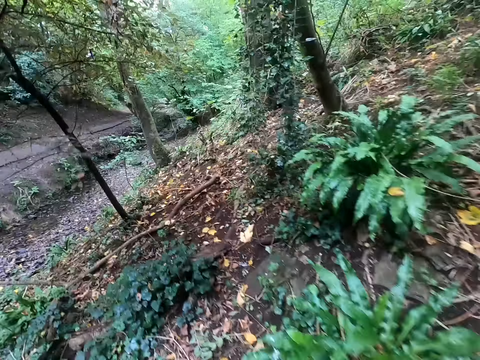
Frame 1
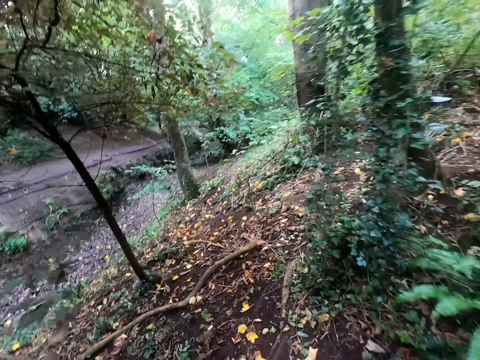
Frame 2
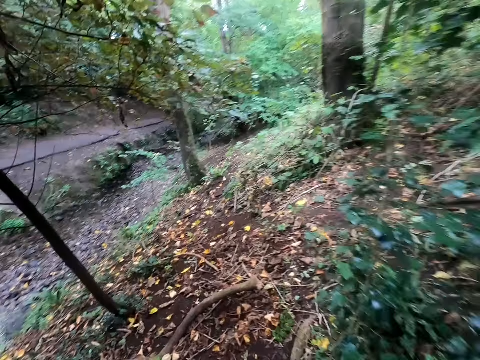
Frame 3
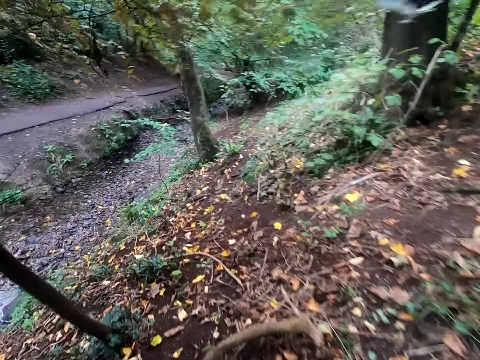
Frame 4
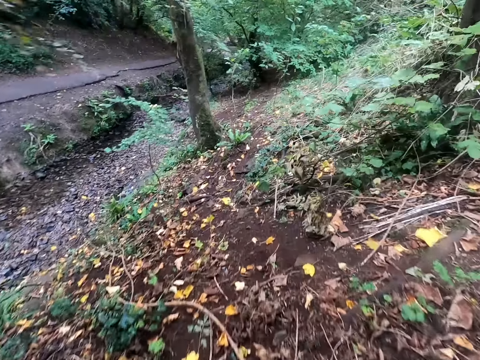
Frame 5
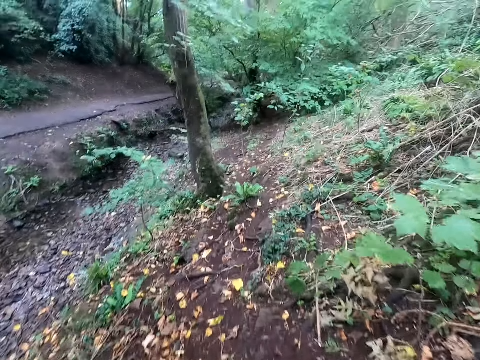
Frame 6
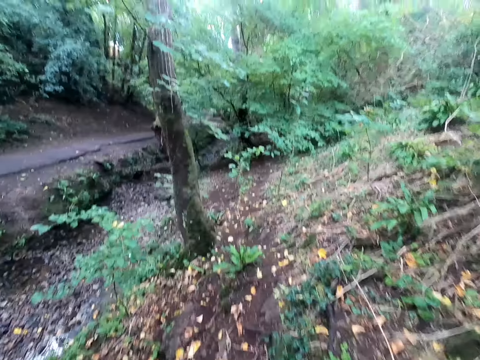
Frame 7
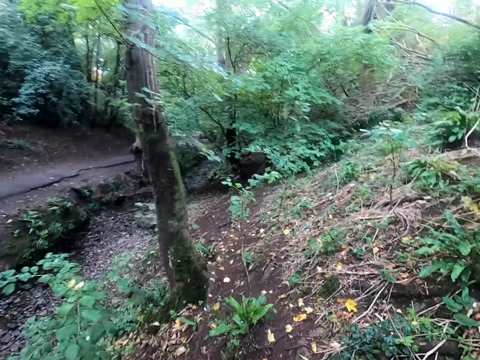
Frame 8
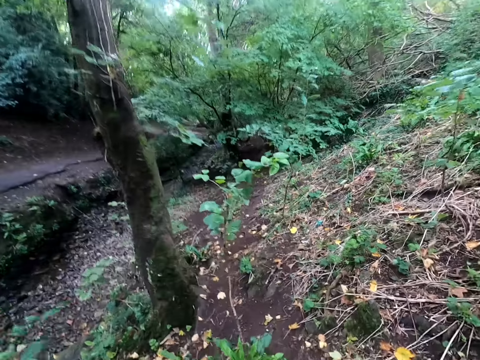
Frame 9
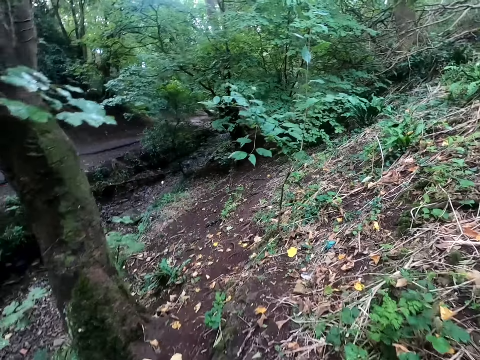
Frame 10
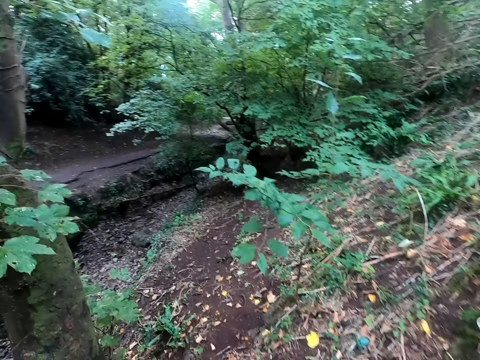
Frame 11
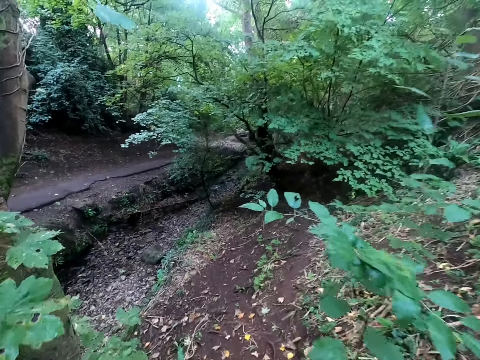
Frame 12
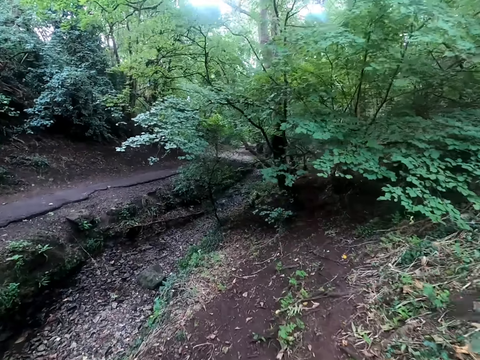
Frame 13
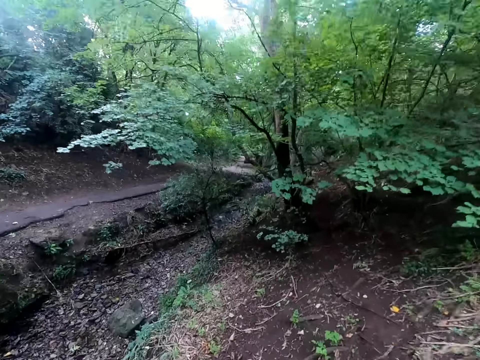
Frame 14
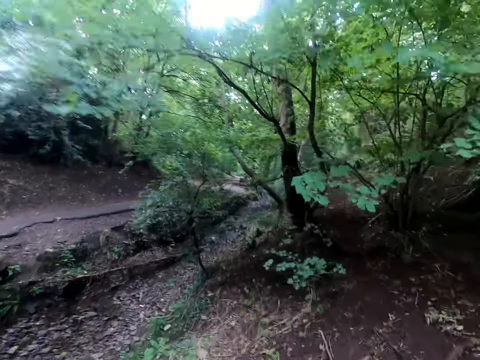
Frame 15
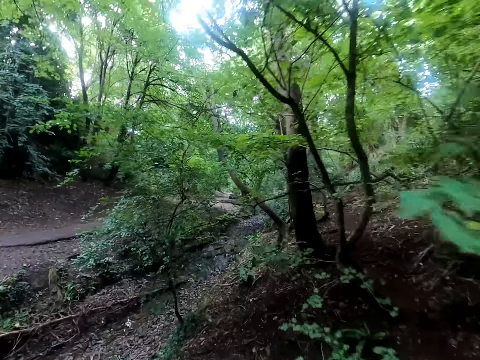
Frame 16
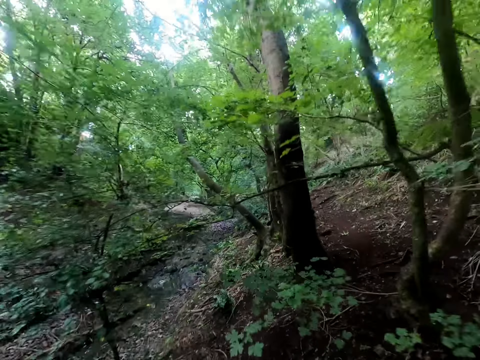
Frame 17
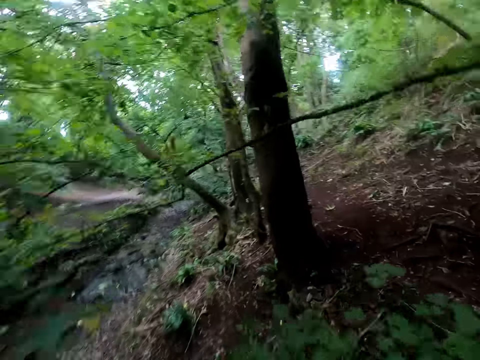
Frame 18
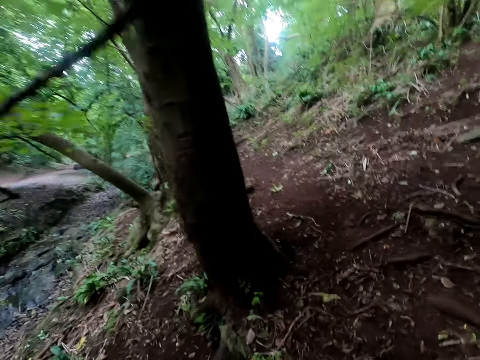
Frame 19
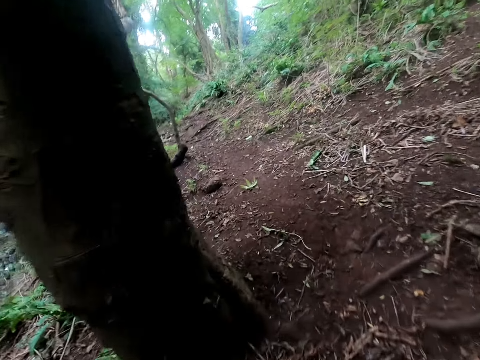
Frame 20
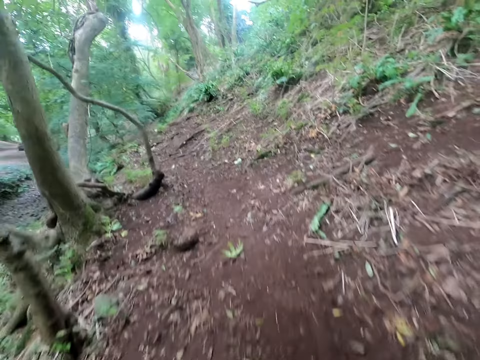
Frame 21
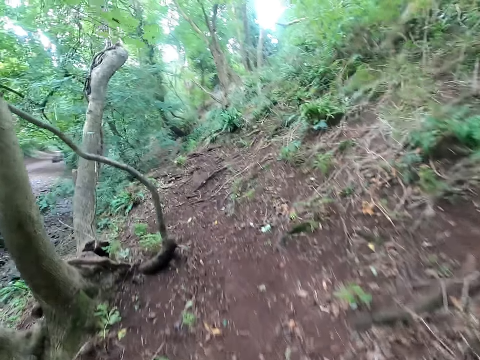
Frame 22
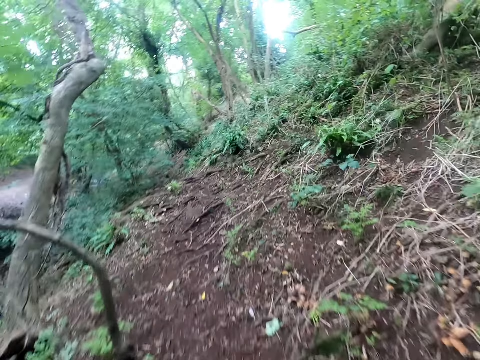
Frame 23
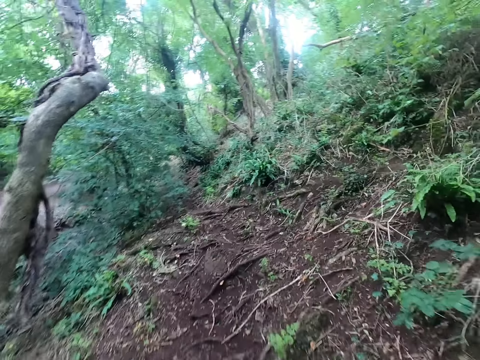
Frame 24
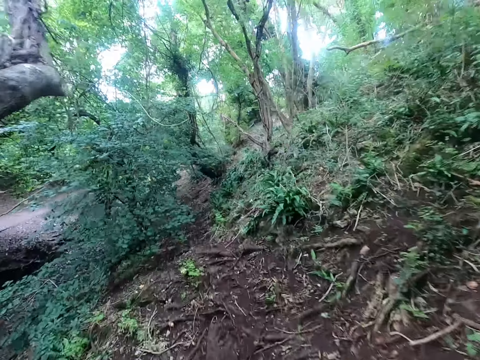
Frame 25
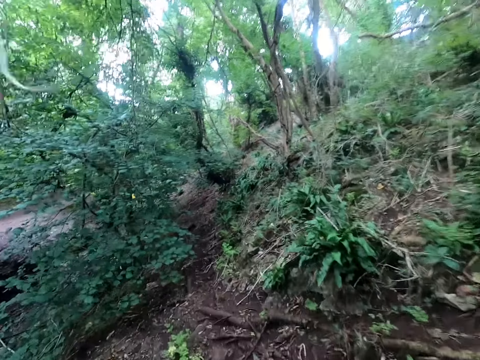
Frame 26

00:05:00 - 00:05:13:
The camera wearer walks in the bush. They run in the bush.

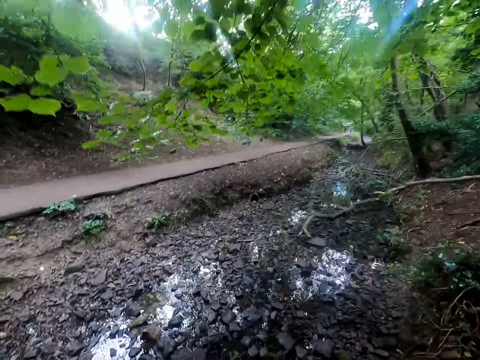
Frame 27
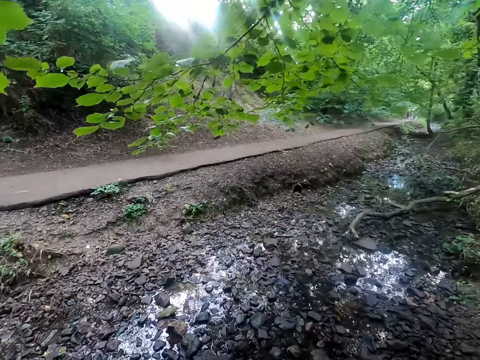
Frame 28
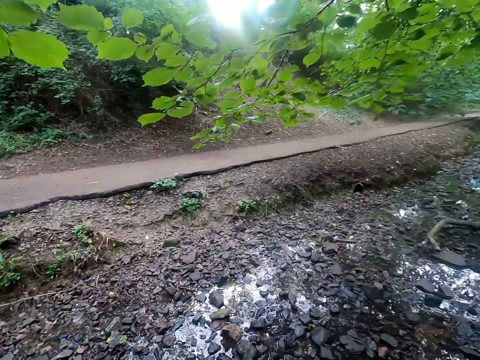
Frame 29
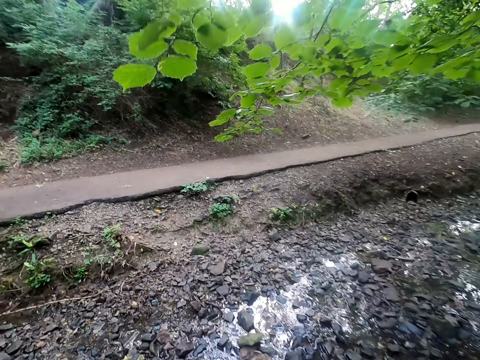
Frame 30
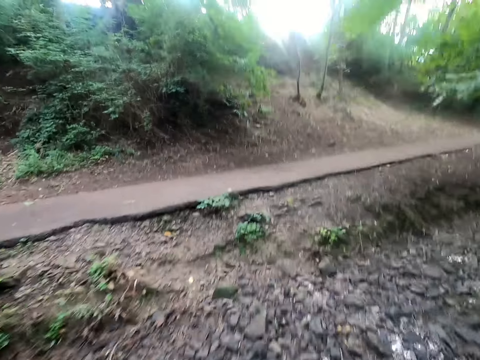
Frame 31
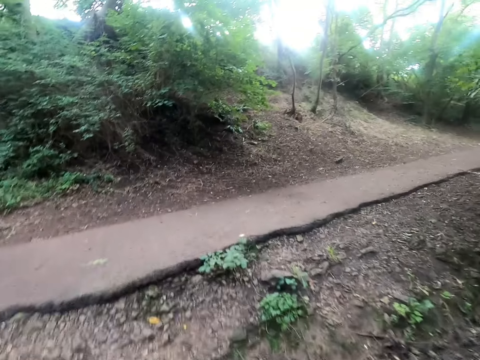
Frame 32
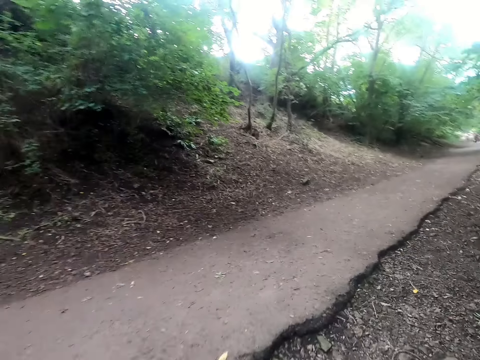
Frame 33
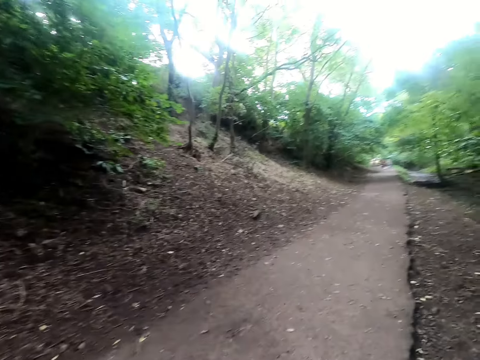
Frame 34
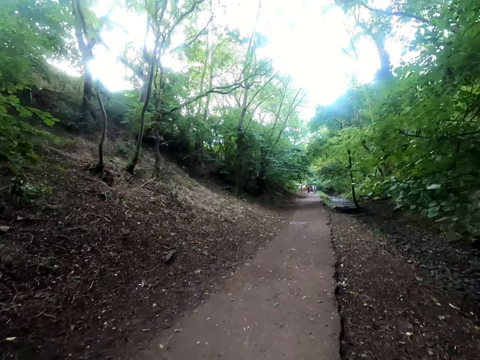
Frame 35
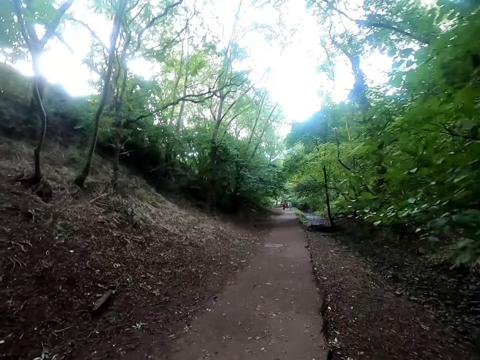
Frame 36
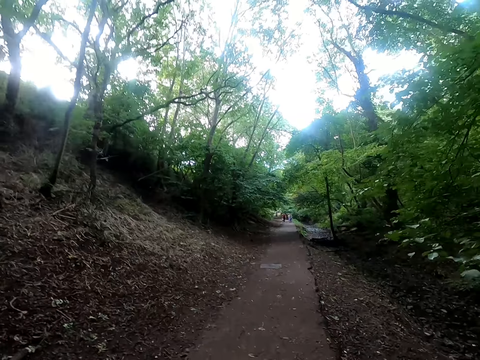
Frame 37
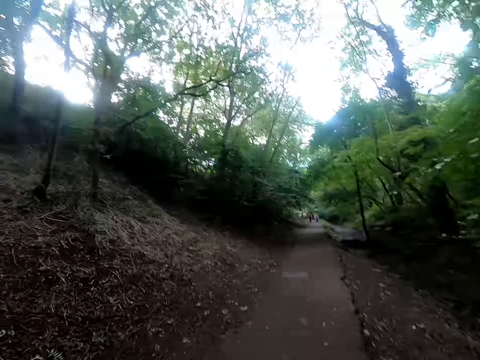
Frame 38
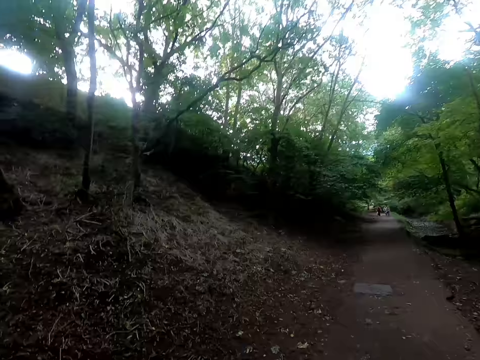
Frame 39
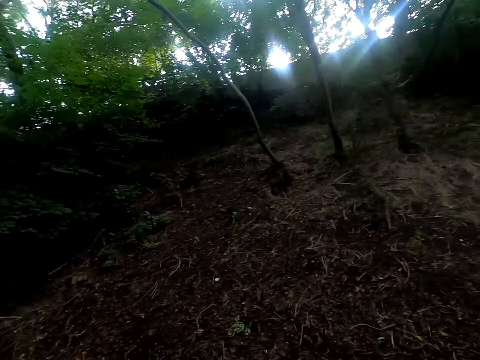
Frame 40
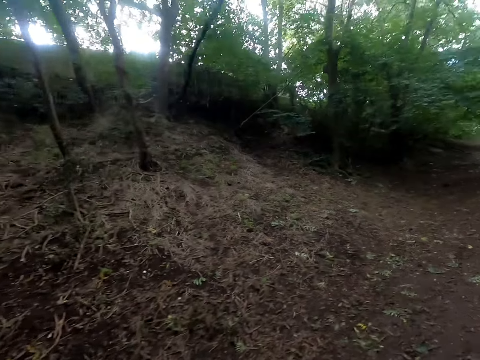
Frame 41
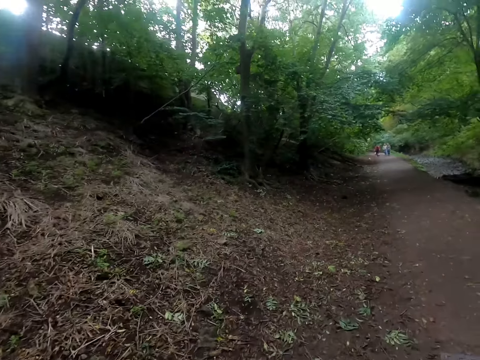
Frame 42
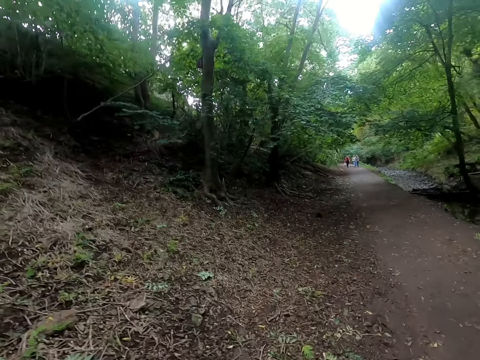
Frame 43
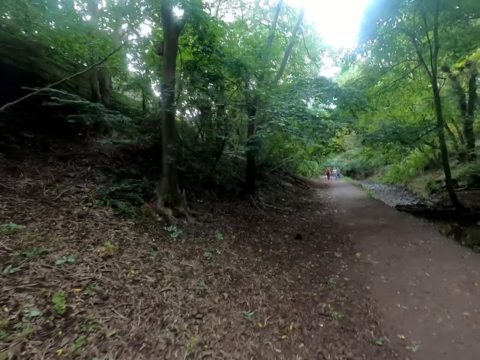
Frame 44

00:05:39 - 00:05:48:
The camera wearer crosses a stream. They run on a walkway.

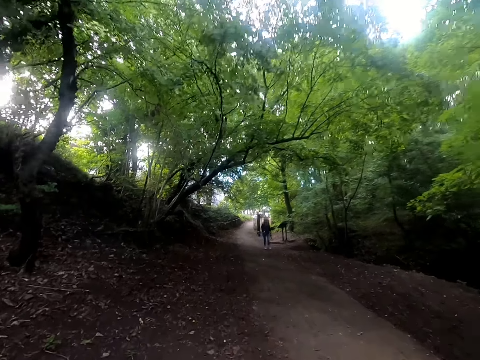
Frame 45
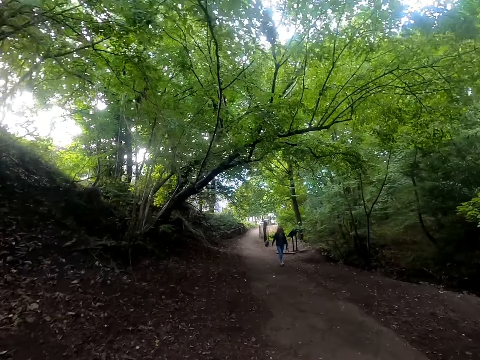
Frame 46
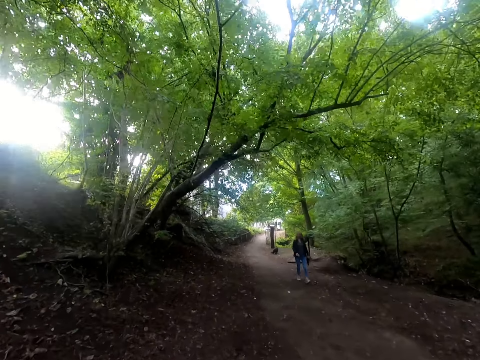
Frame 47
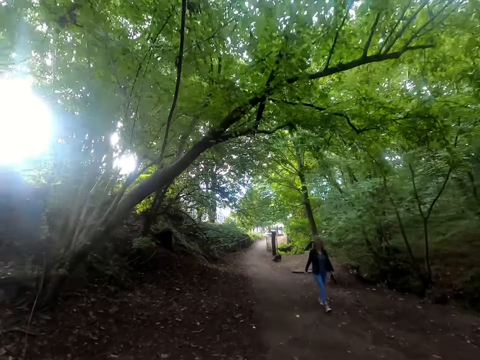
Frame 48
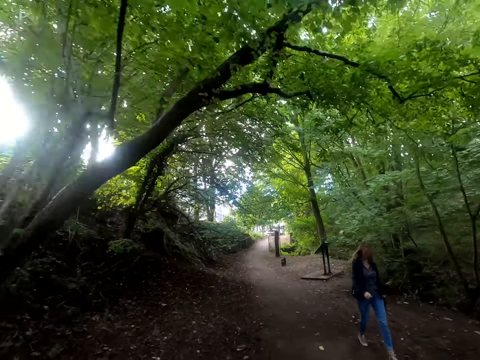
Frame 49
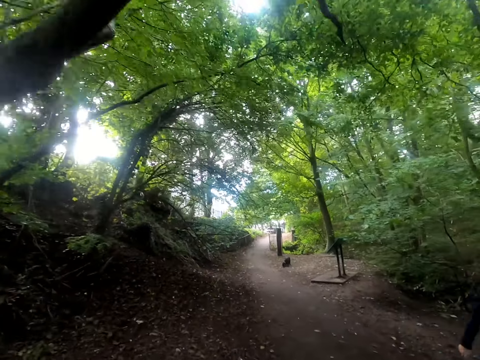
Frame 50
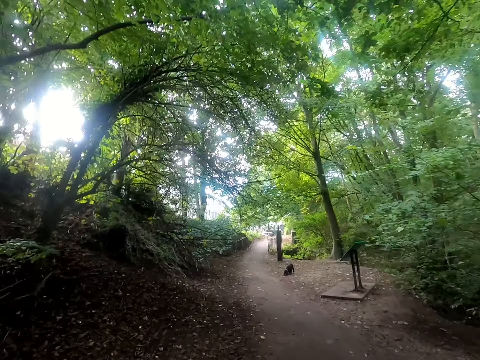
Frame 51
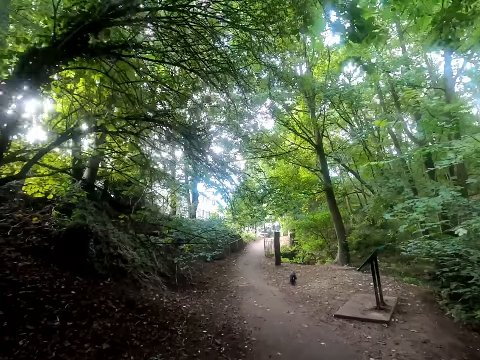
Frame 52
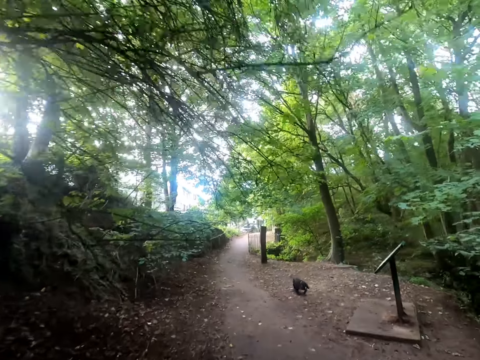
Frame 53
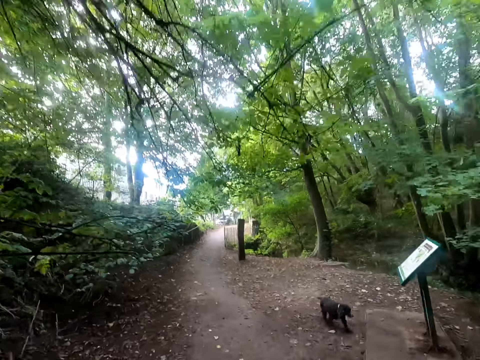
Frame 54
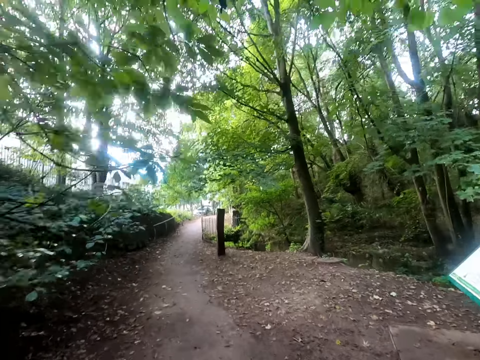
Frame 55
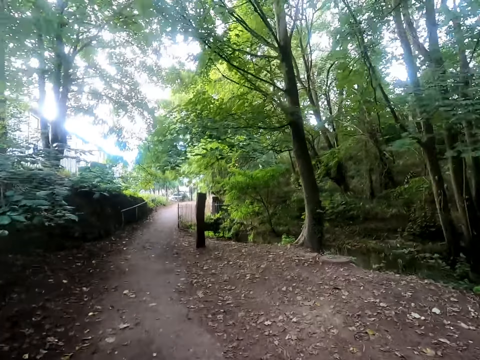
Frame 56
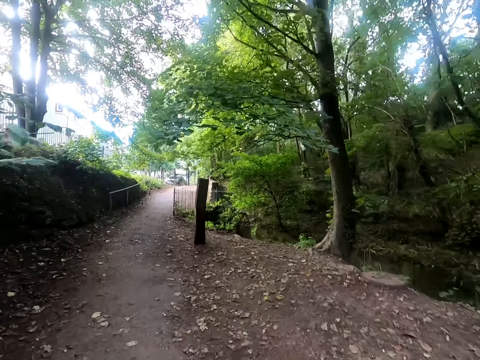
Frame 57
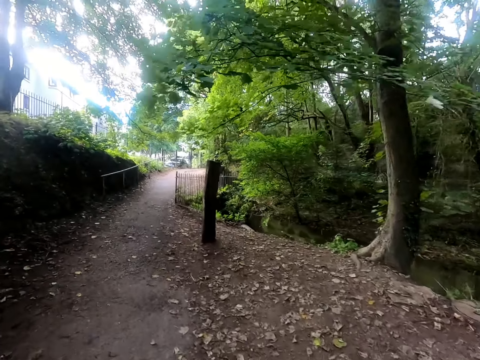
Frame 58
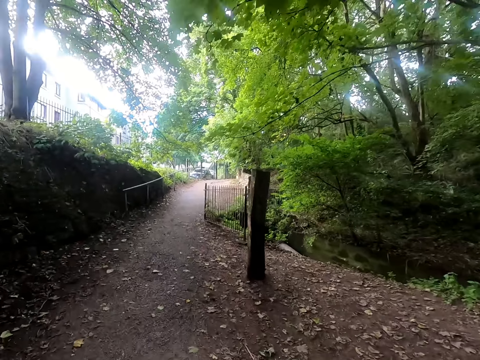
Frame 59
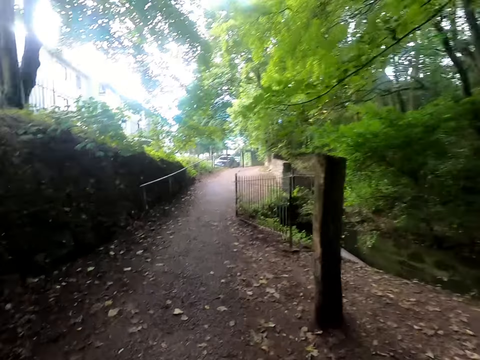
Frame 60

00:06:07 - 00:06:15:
A person walks on the road.
